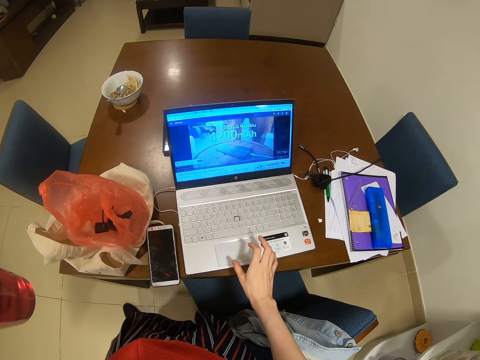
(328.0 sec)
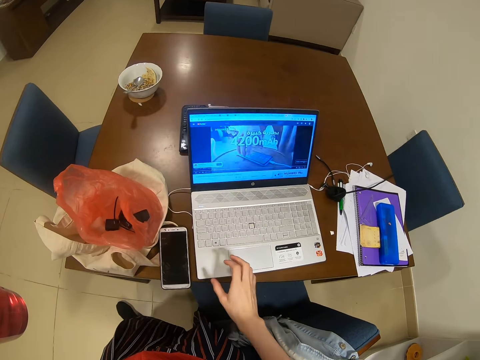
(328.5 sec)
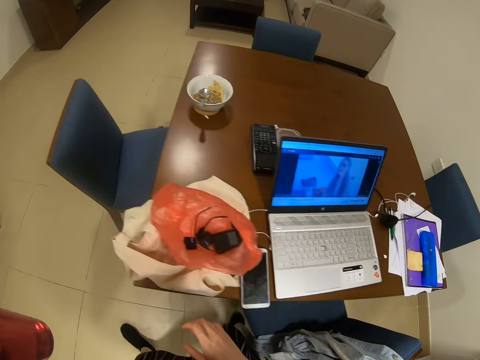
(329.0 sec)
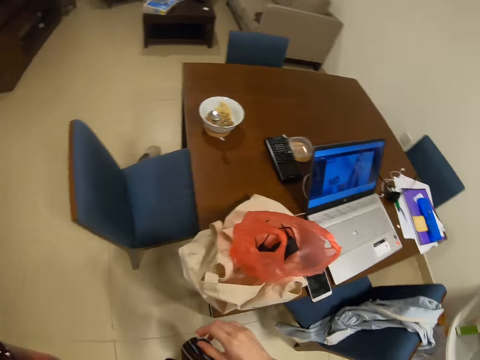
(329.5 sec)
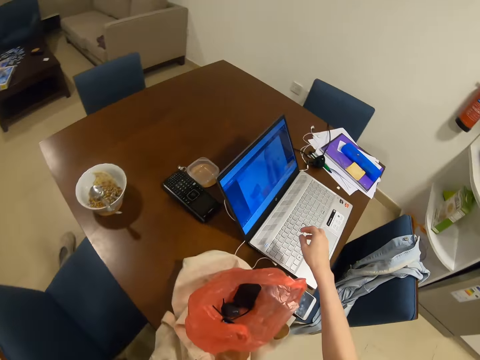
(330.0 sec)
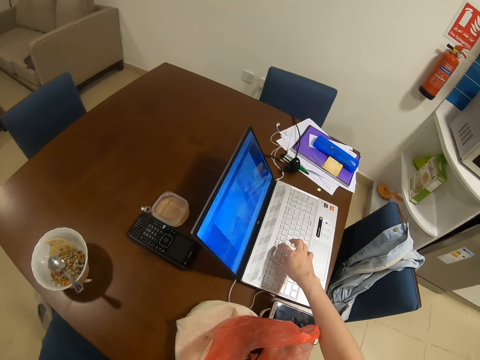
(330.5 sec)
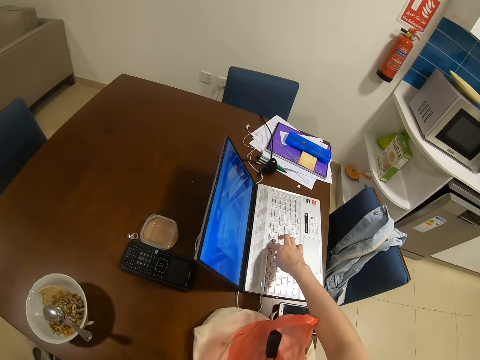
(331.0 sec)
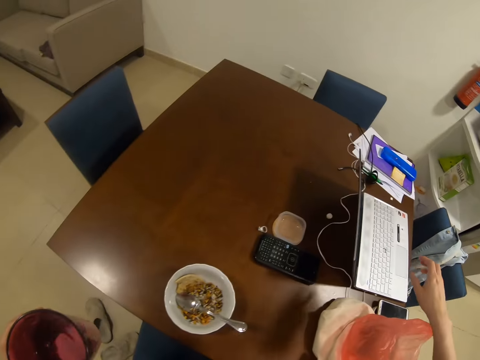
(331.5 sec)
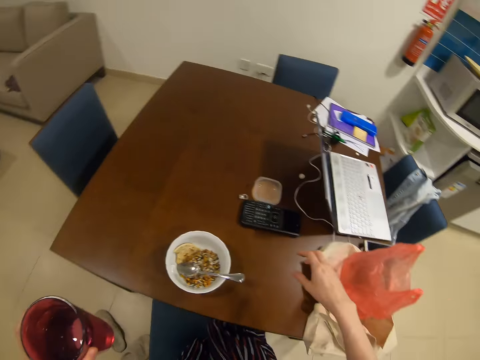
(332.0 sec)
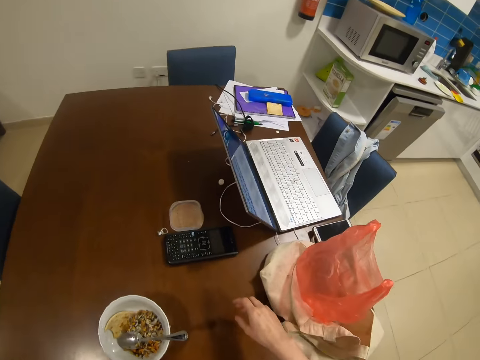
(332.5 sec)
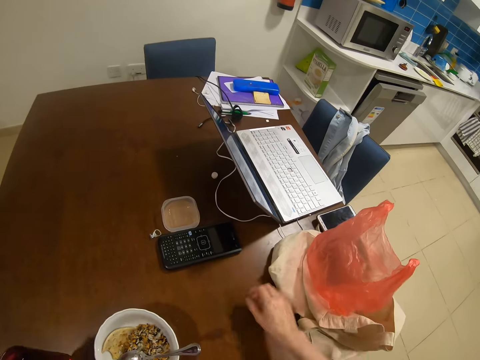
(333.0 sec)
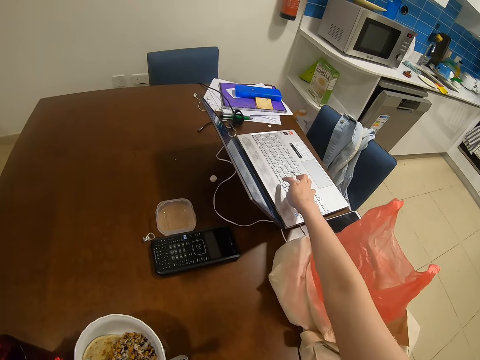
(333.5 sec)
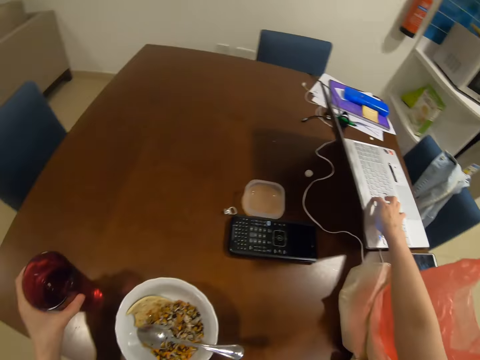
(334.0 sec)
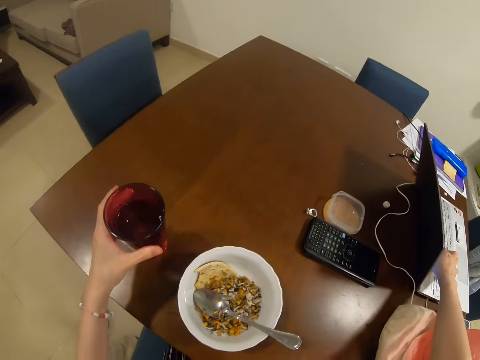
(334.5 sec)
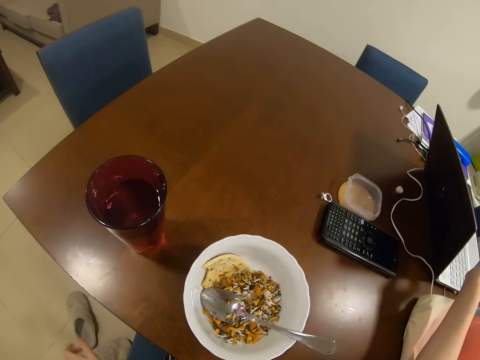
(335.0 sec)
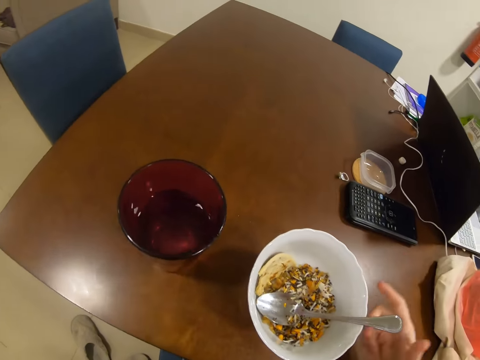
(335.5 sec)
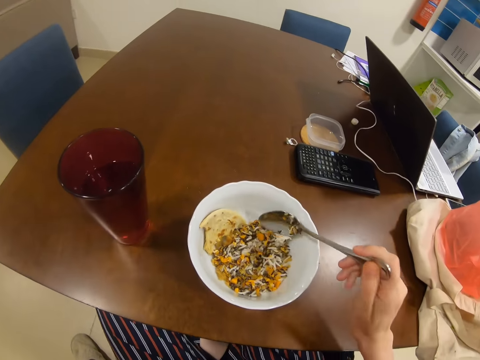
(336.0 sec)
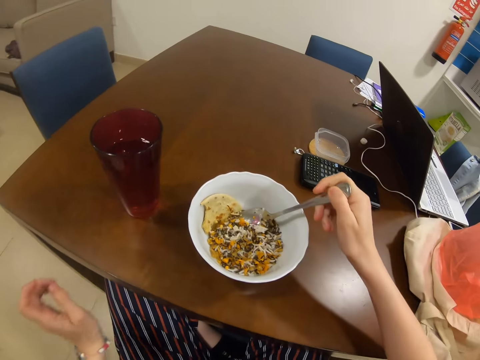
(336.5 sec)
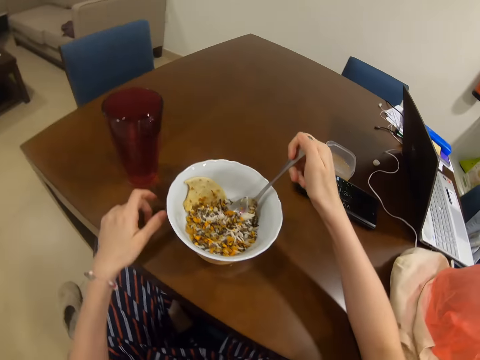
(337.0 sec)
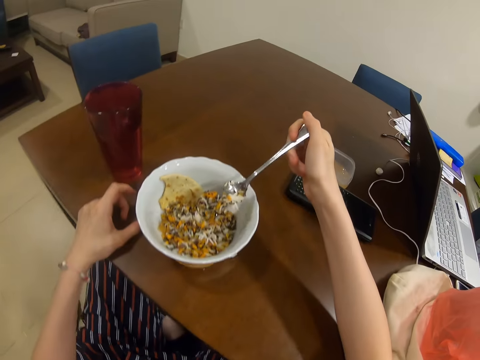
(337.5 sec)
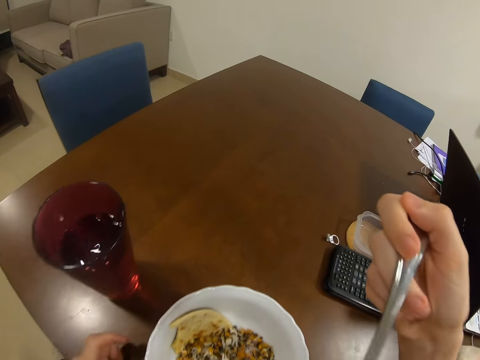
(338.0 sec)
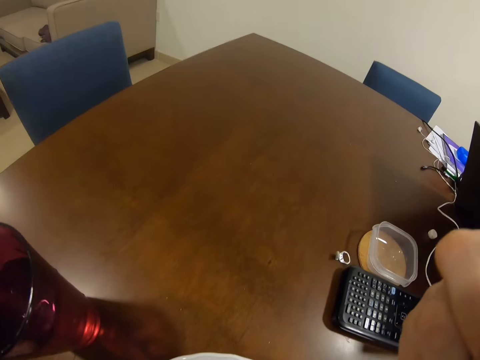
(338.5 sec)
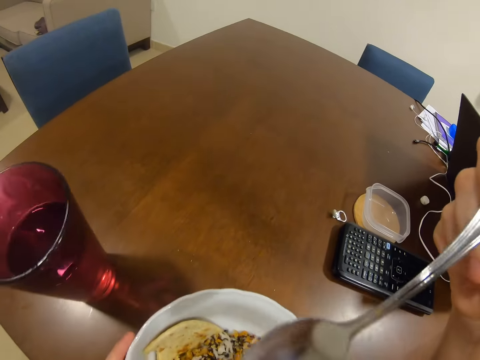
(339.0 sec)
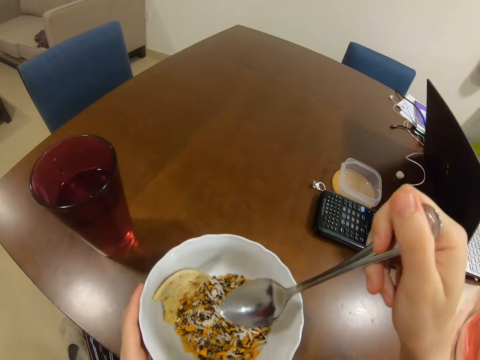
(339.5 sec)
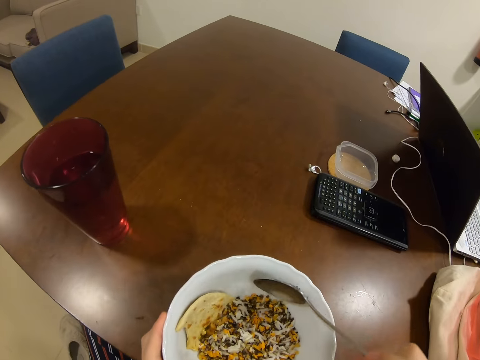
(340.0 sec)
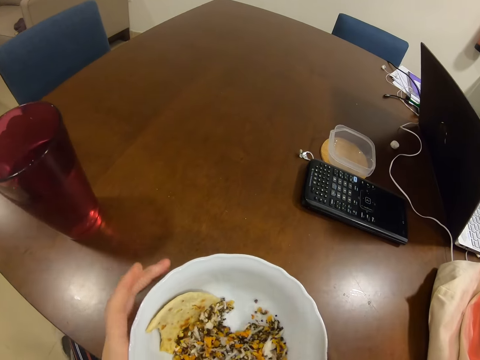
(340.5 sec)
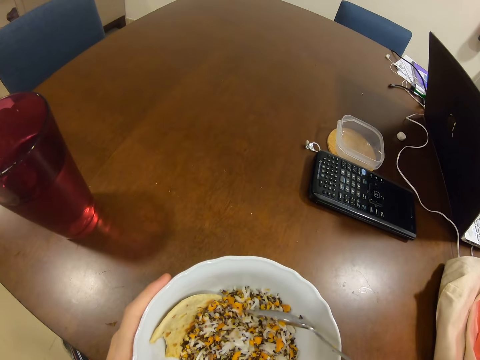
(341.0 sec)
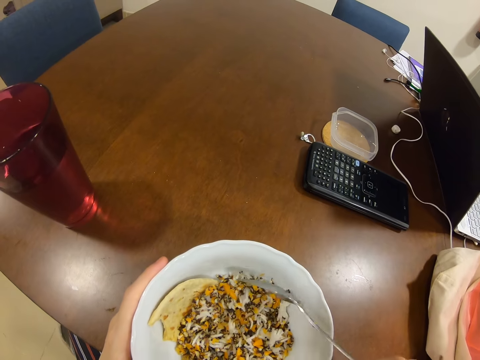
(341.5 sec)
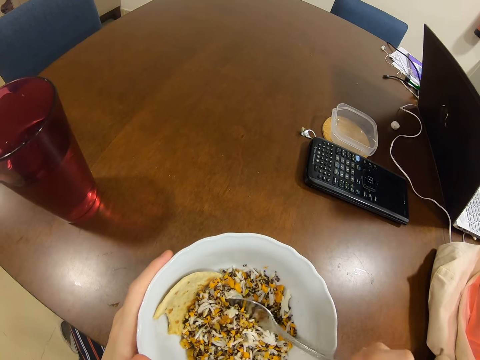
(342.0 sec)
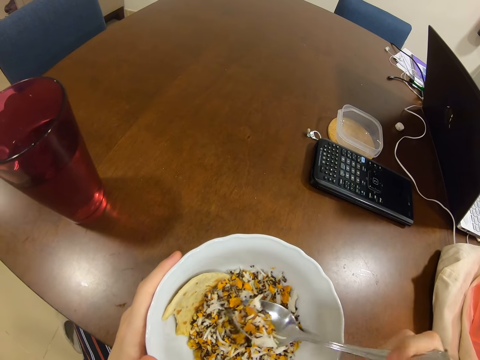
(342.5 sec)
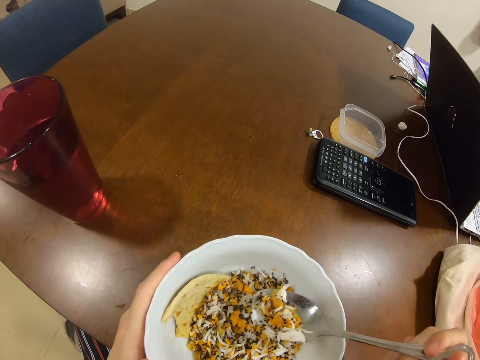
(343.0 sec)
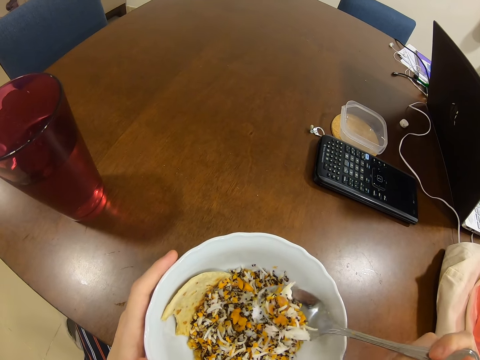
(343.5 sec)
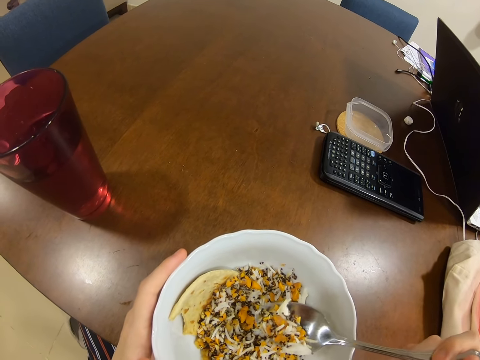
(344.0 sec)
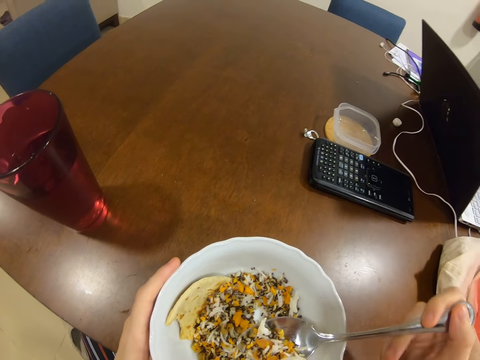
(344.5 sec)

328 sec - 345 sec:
The camera wearer removes a hand from a laptop. They walk in the house. They move a hand. They touch the laptop. They remove a hand from the laptop. They touch the laptop. They look around. They sit on the chair. They remove a hand from a glass. They hold a spoon. They pick up the spoon. They scoop food from a bowl. They move a hand. They eat the food. They put the spoon in the bowl. They scoop the food from the bowl.

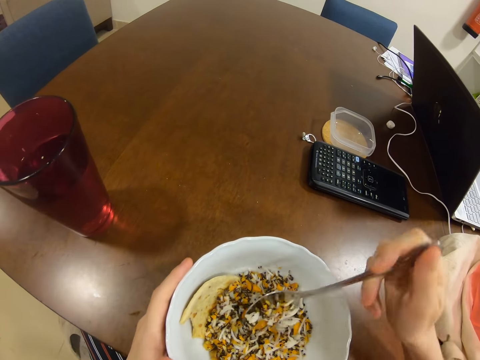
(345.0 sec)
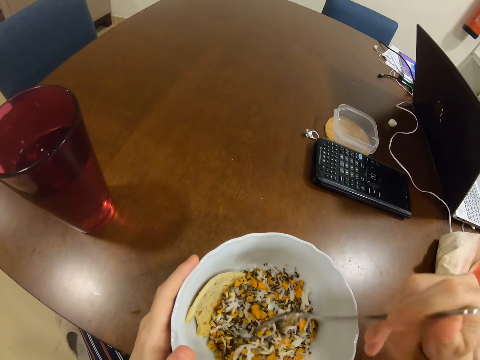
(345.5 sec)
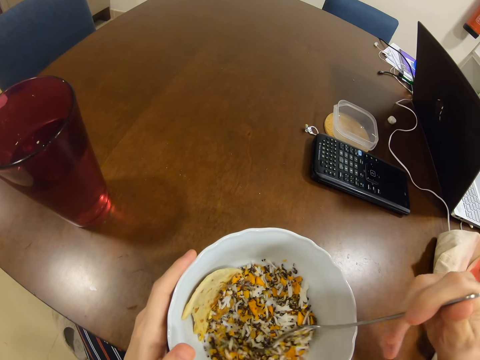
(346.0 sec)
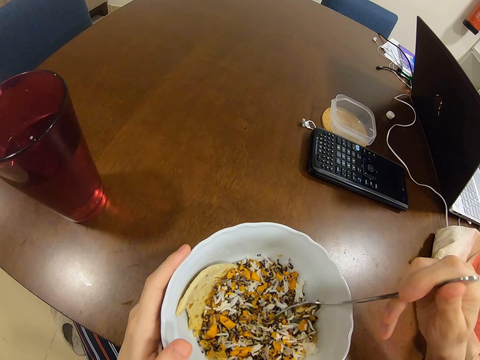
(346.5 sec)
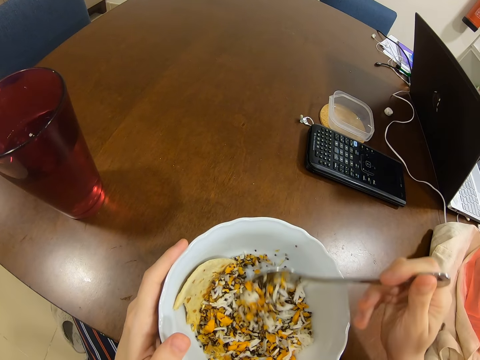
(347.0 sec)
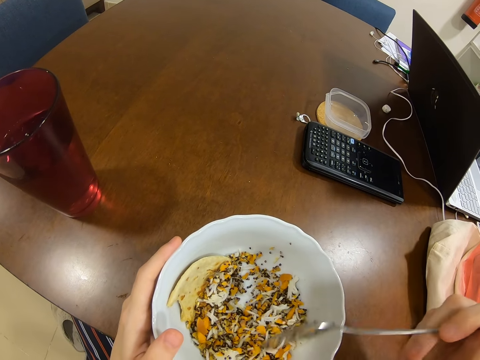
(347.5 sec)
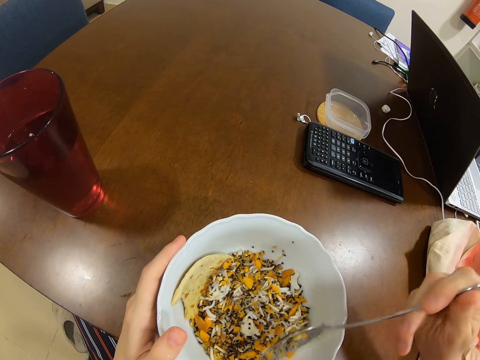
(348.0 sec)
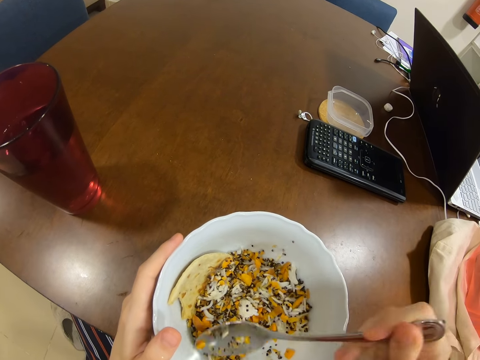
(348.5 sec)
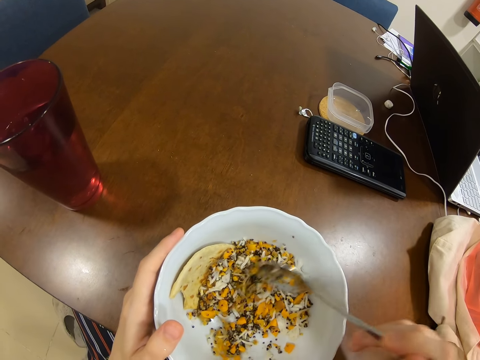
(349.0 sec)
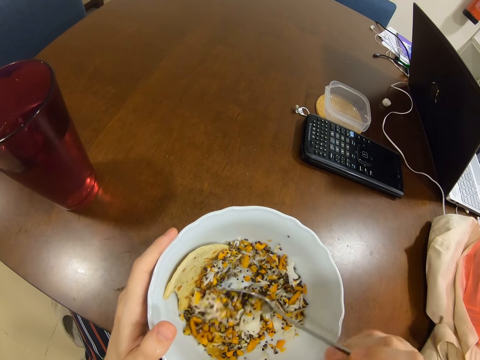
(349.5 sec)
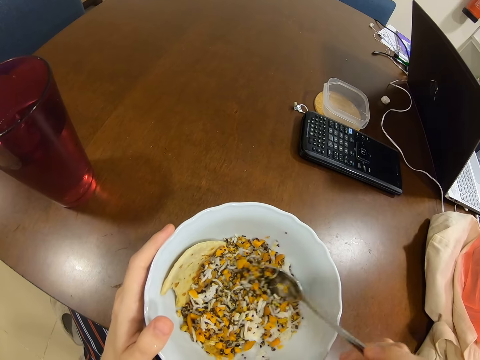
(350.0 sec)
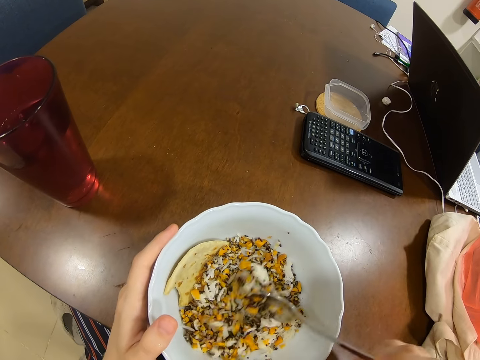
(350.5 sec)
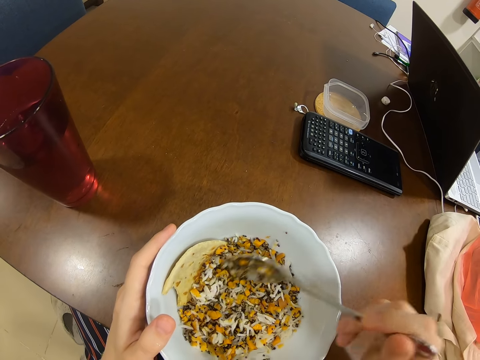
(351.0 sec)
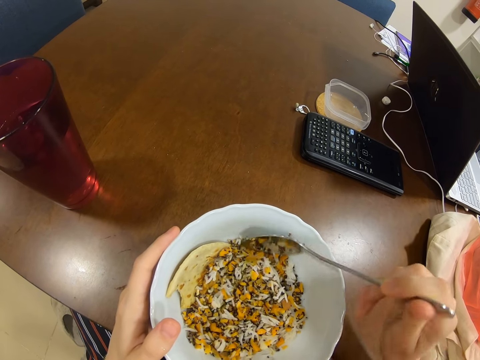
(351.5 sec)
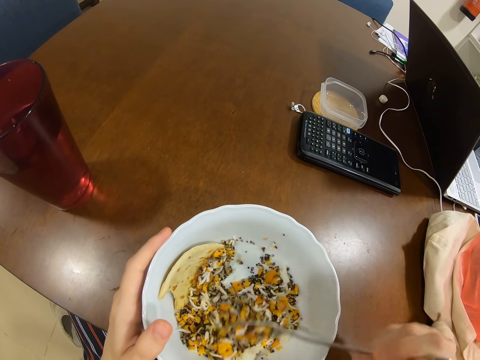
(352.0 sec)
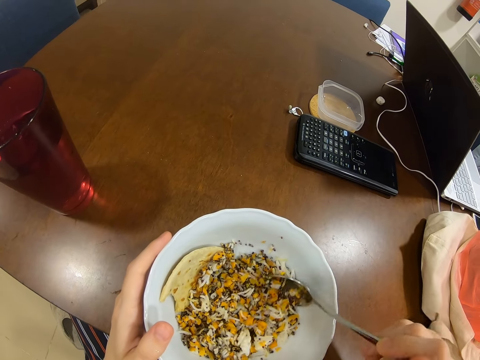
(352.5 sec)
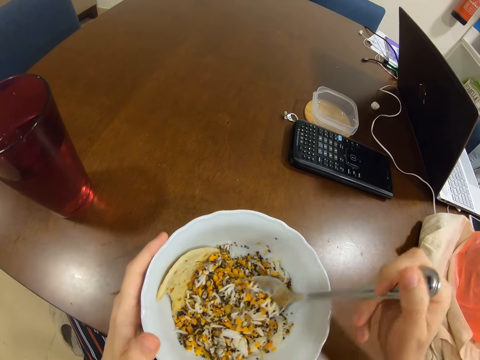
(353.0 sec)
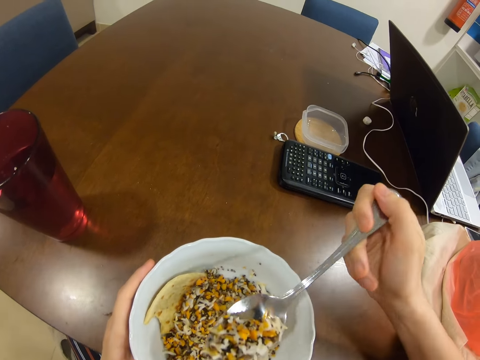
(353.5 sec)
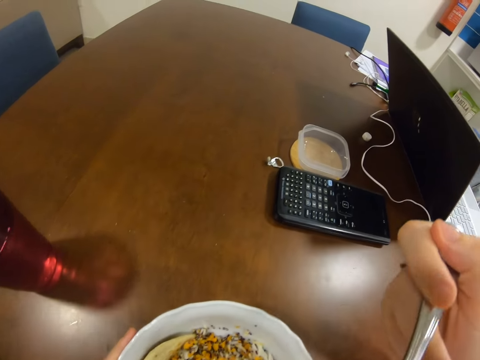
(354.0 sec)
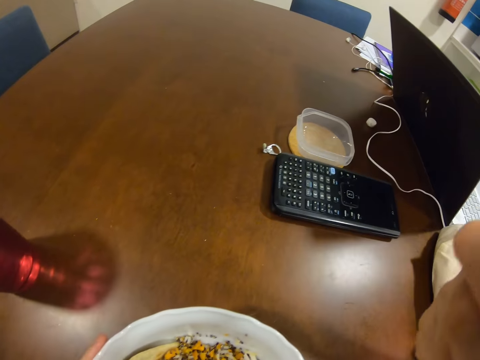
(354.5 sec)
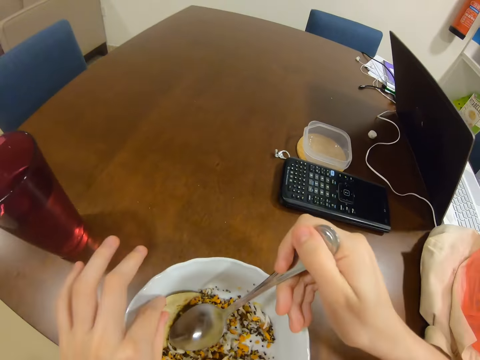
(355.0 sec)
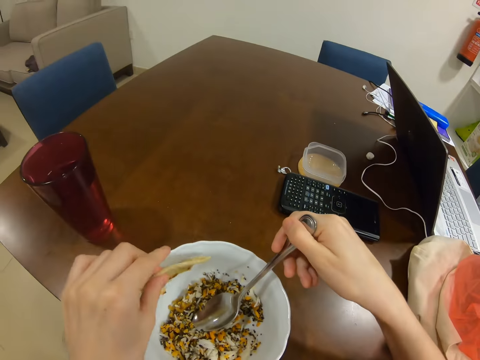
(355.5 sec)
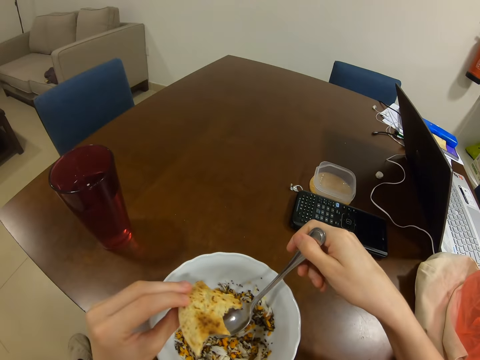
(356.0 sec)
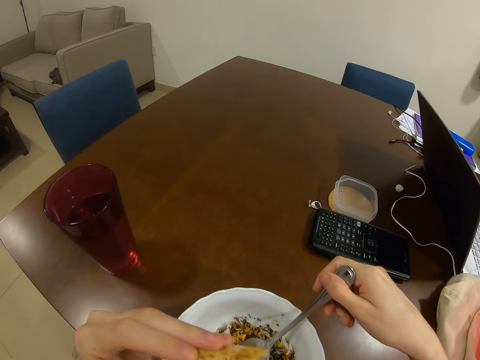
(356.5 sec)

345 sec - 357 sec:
The camera wearer puts a spoon in a bowl. They turn food in the bowl with the spoon. They scoop the food from the bowl. They eat the food. They pick up bread.
